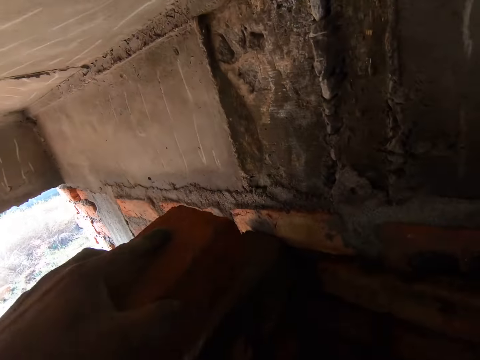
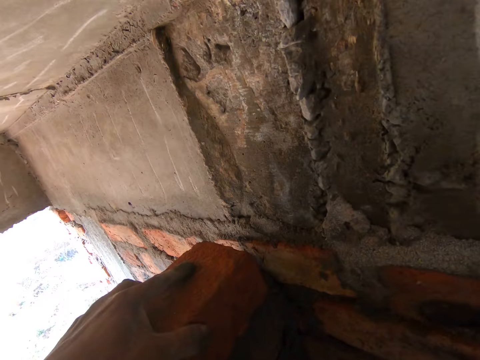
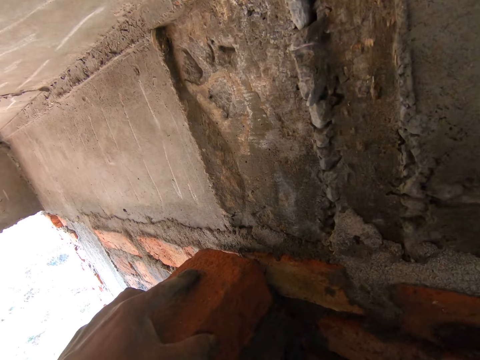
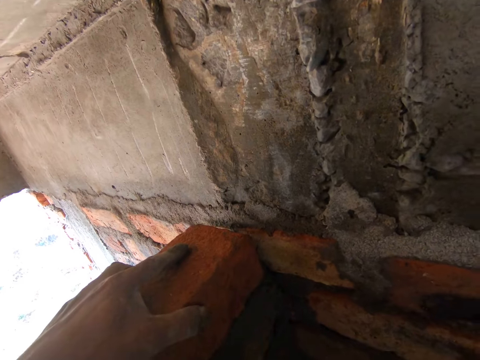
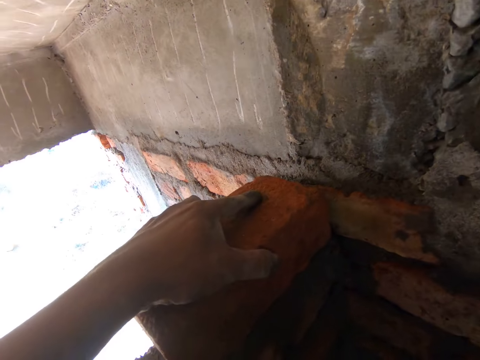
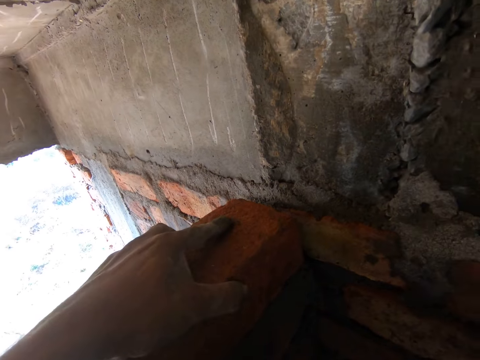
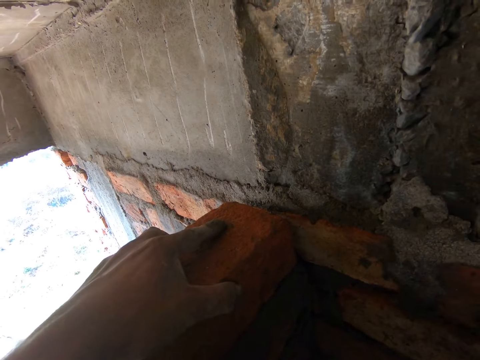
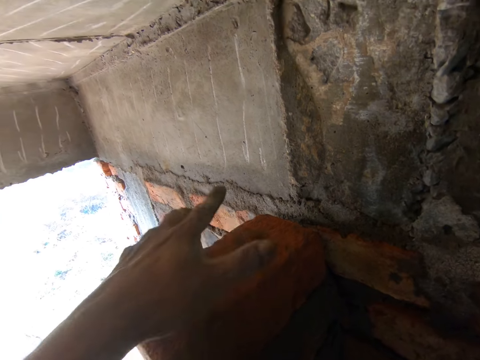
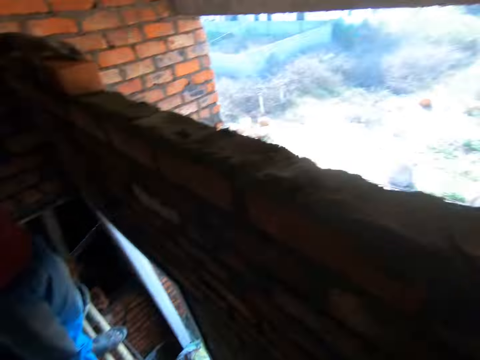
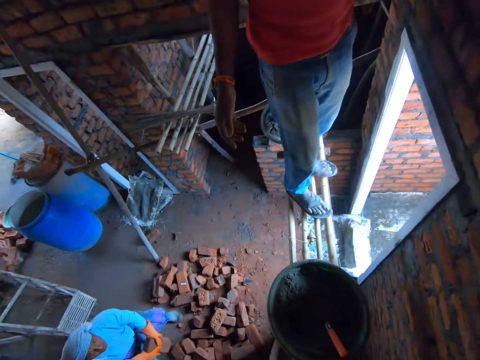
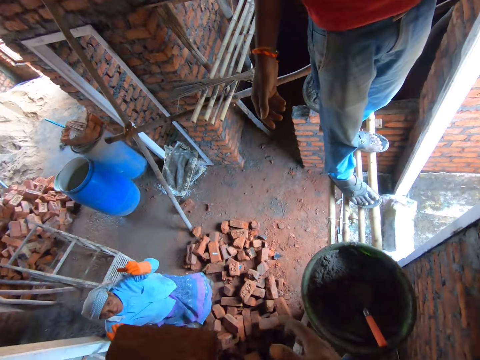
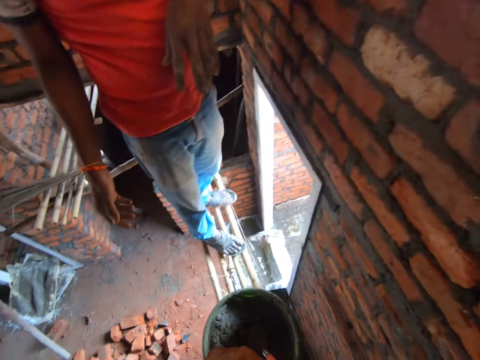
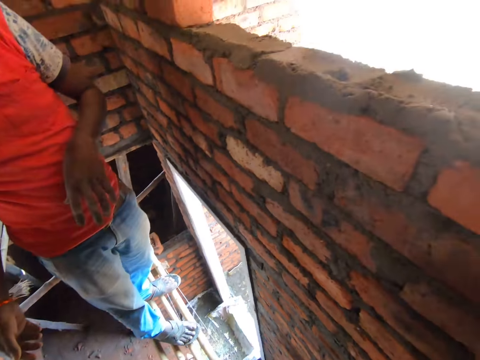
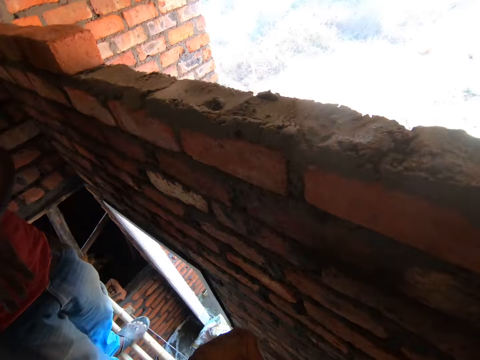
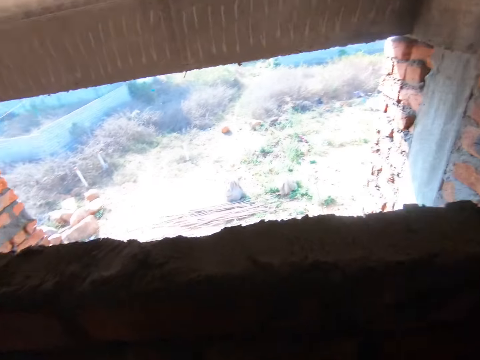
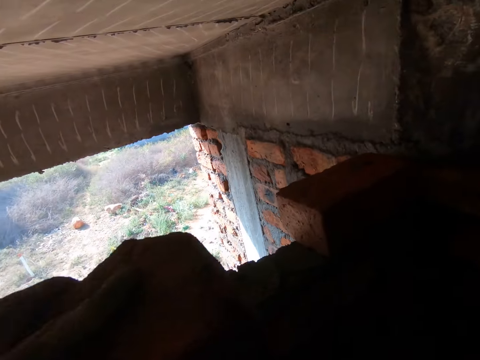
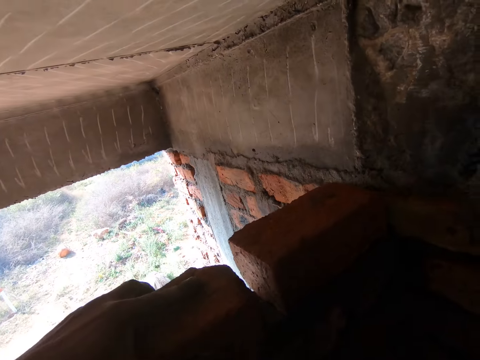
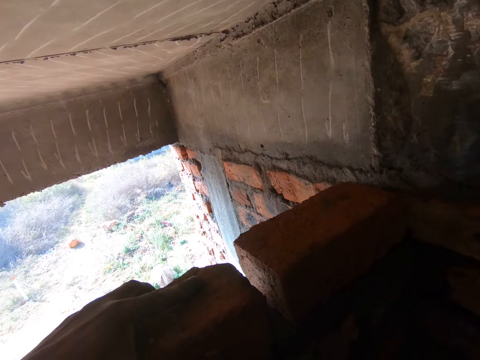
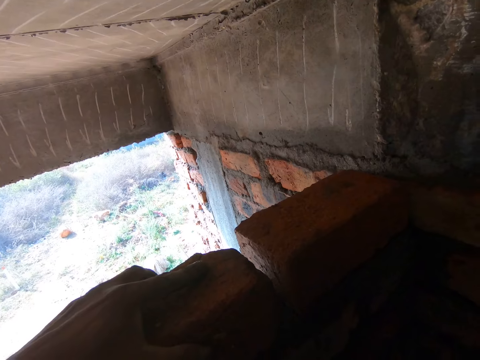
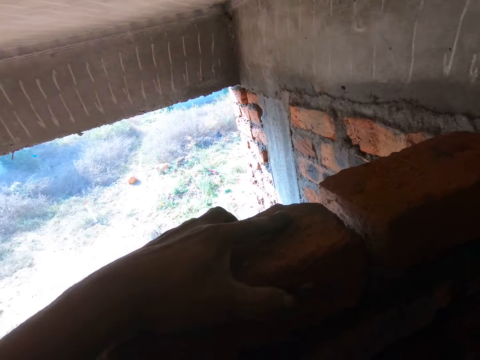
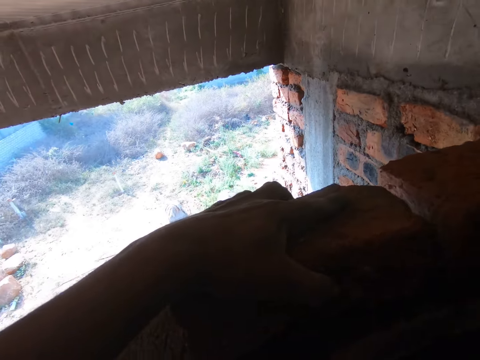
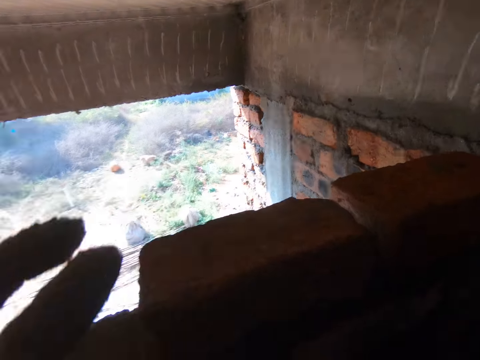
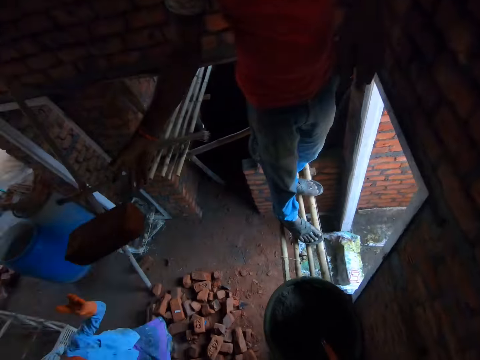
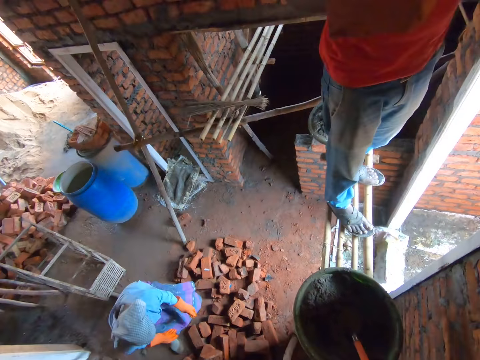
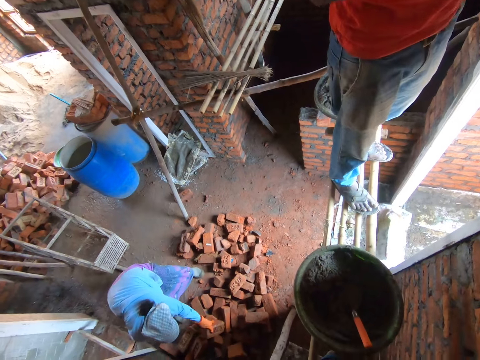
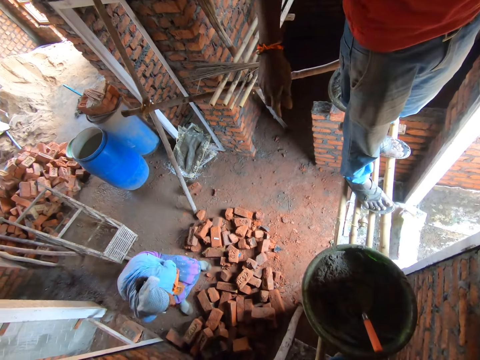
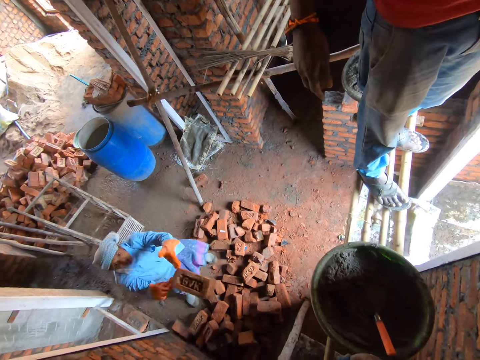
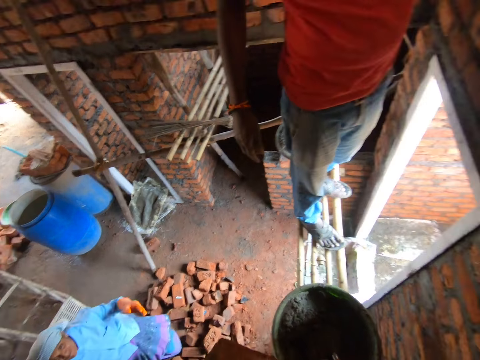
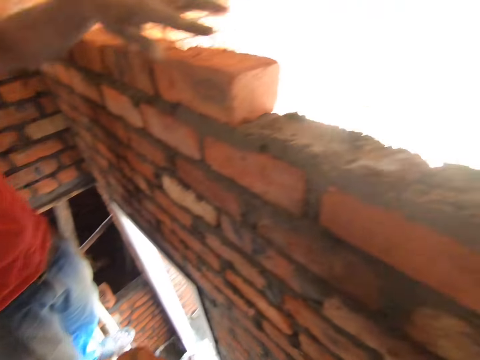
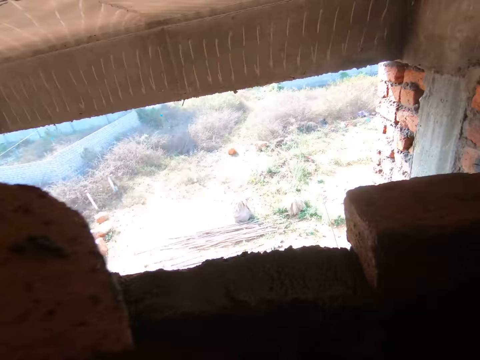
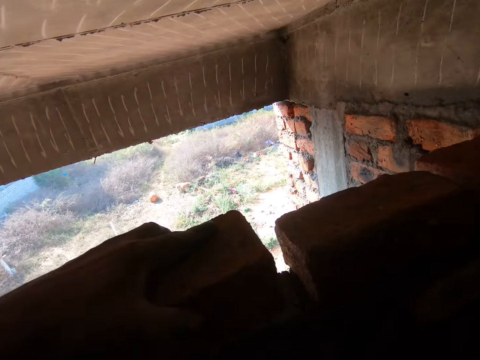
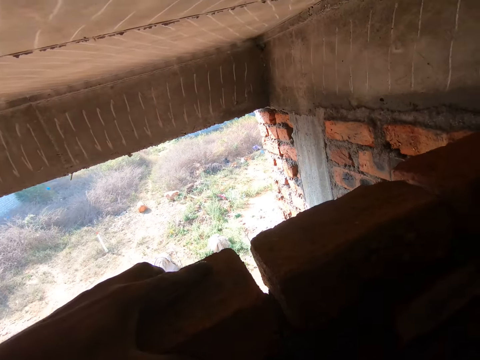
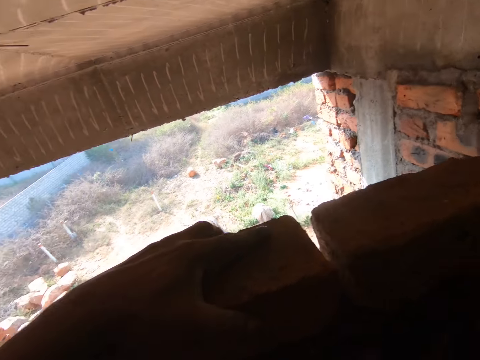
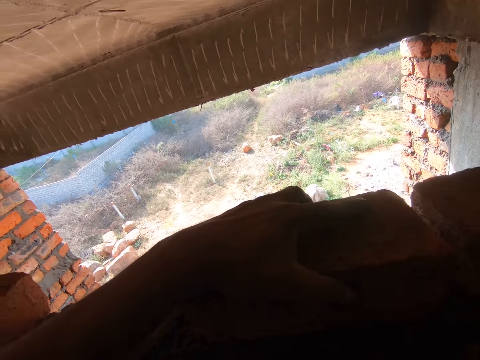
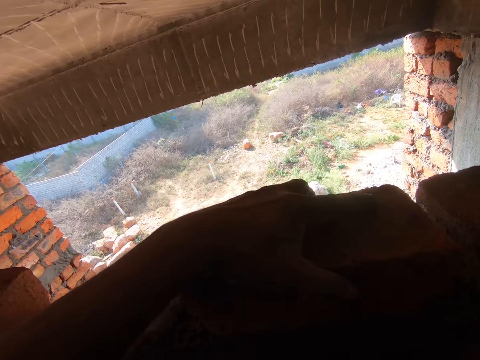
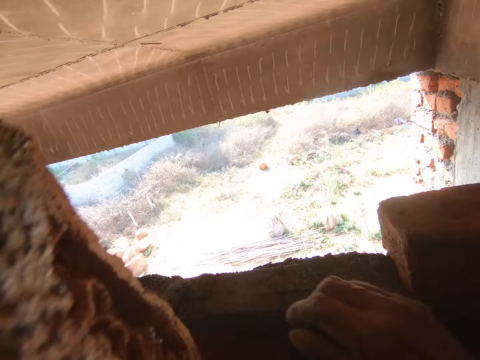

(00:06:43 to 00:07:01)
The camera wearer puts the brick on the mortar. A person throws a brick to the camera wearer. The camera wearer picks up the brick and puts the brick on the mortar. Another person receives a brick from the first person. The first person picks up a brick and throws the brick to the camera wearer. The camera wearer picks up the brick and puts the brick on the mortar.

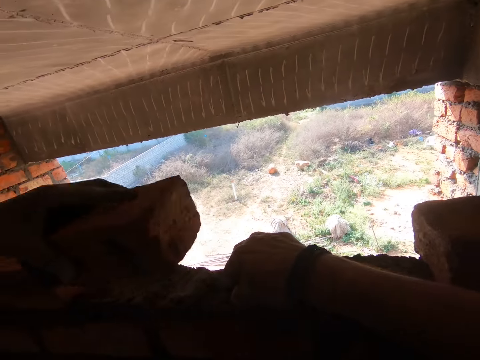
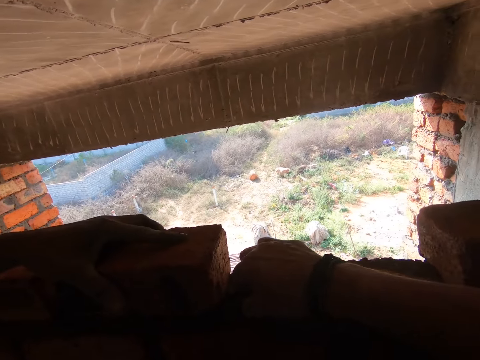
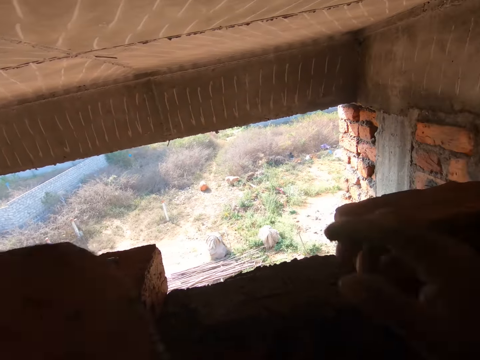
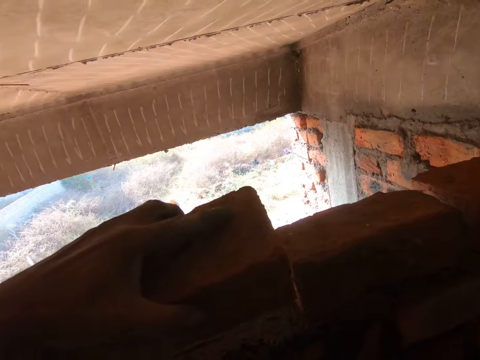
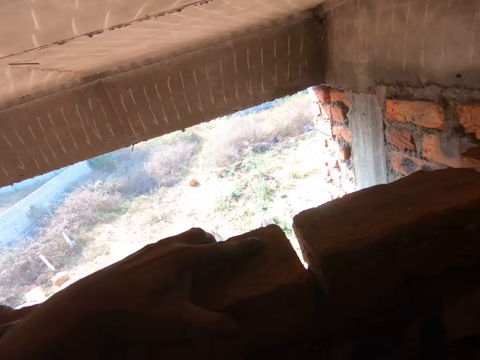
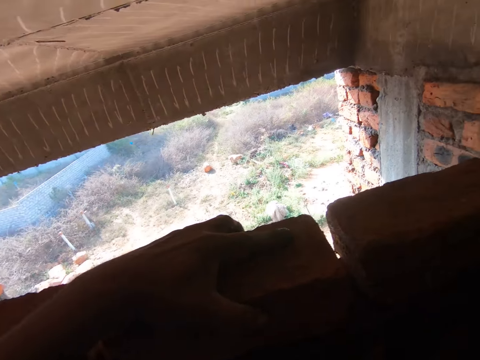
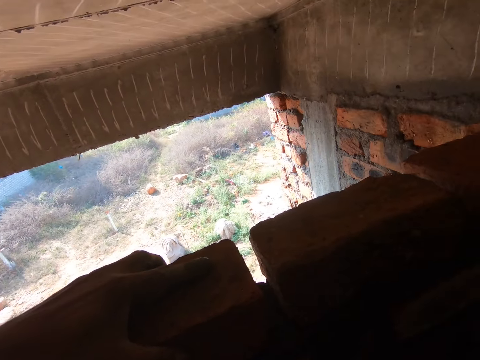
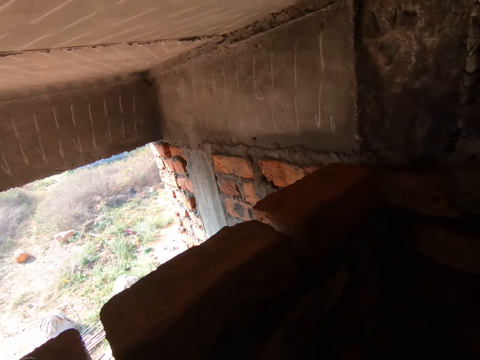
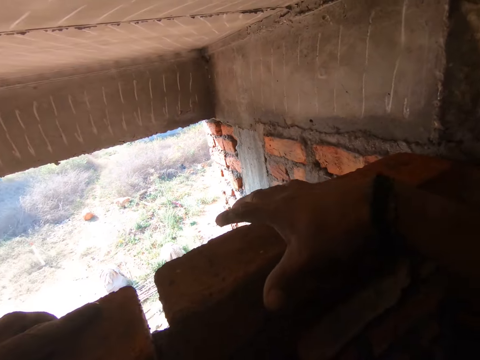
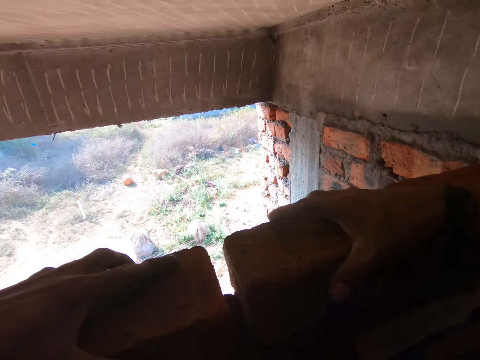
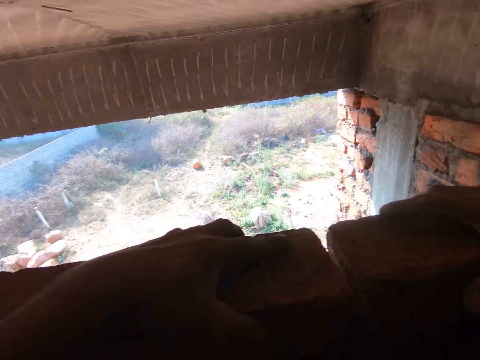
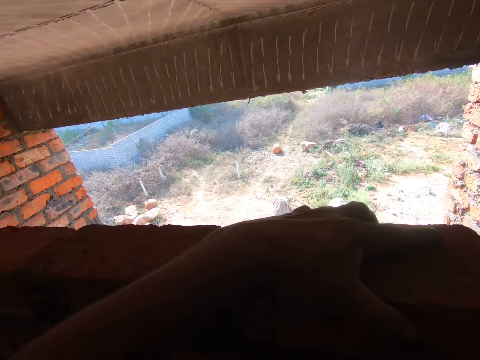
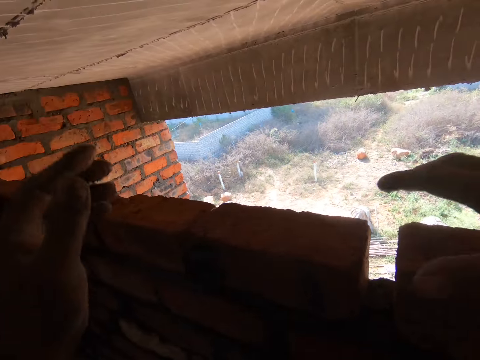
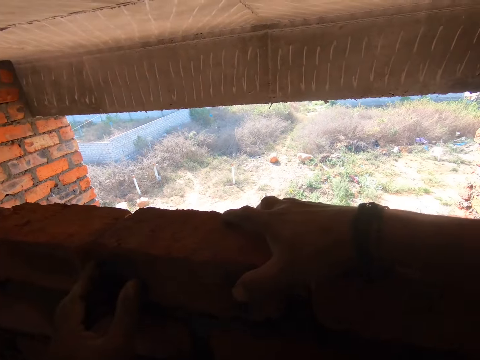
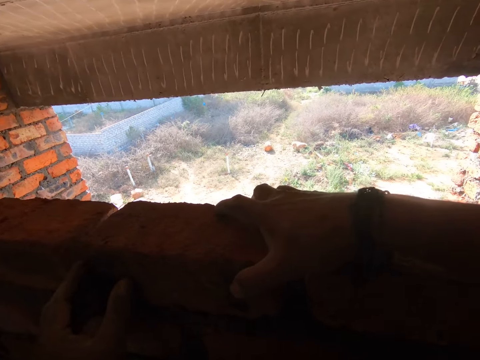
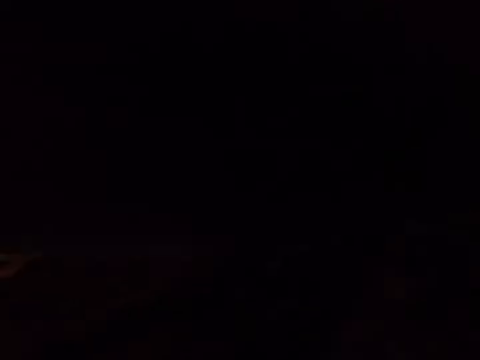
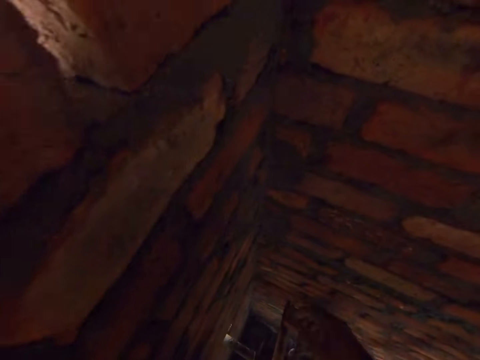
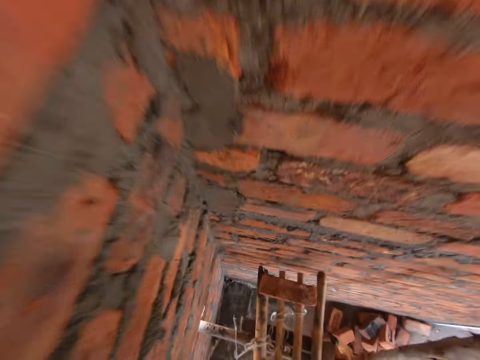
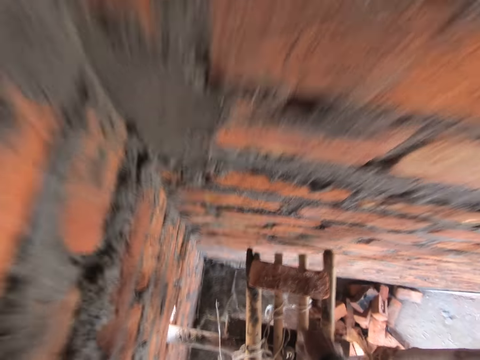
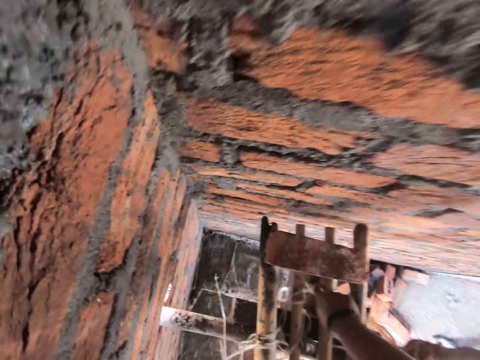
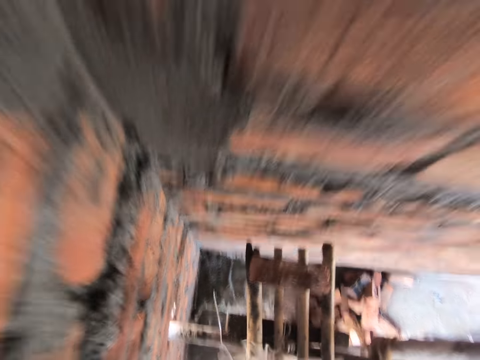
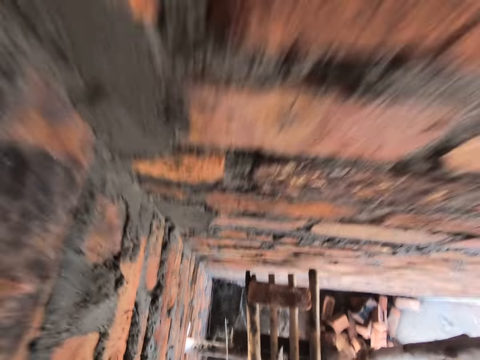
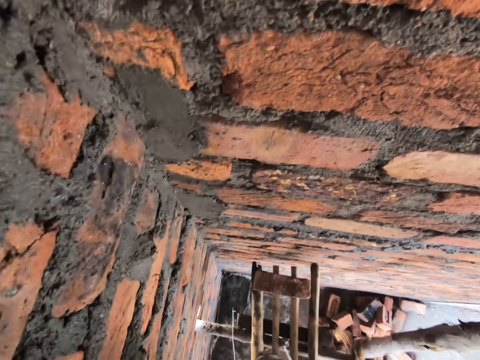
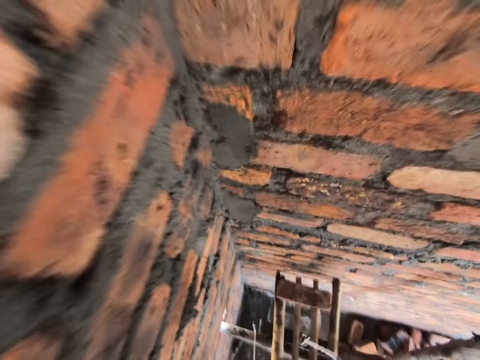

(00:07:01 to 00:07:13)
The camera wearer picks a stone from the mortar and throws the stone. They put the brick on the mortar. They move a brick. They move a brick again. They pick up a plumb bob.
